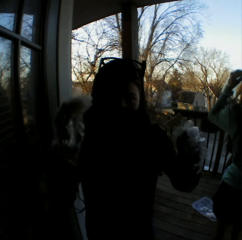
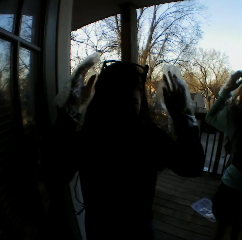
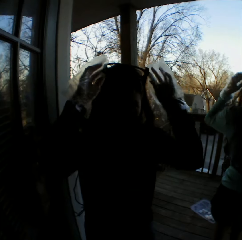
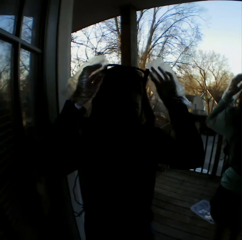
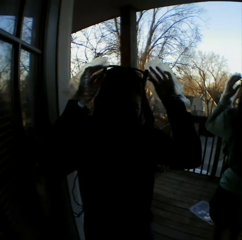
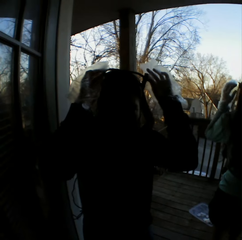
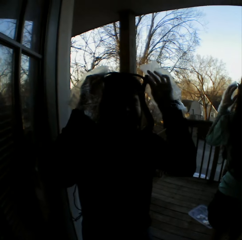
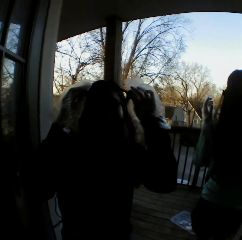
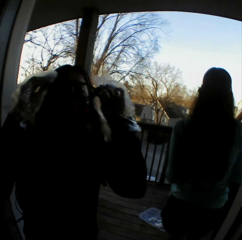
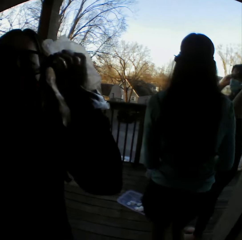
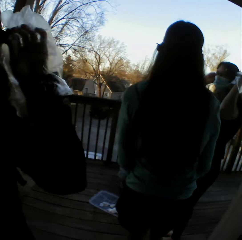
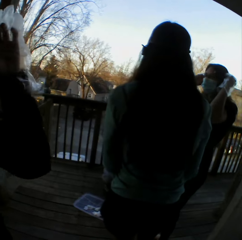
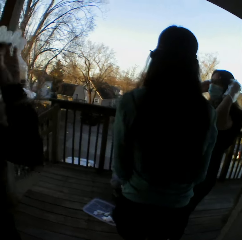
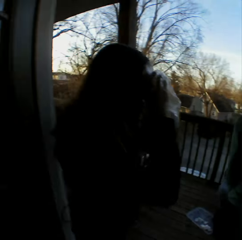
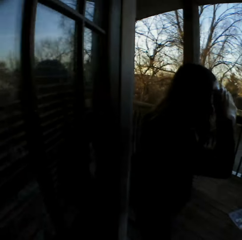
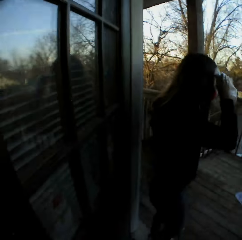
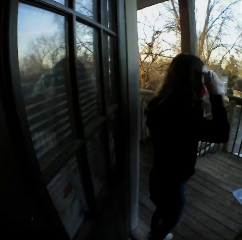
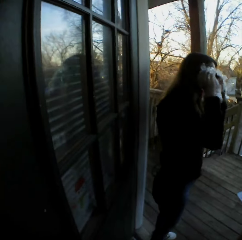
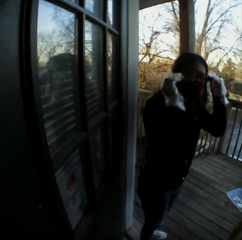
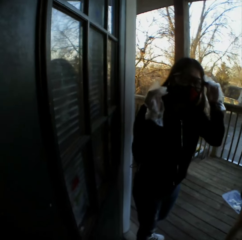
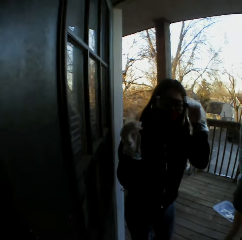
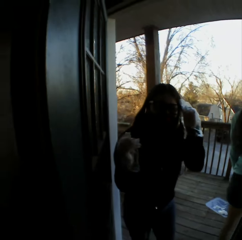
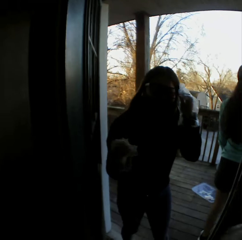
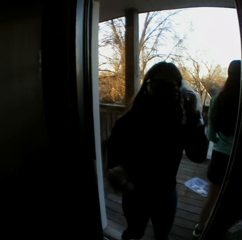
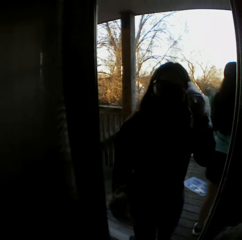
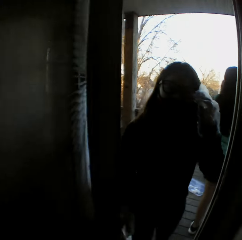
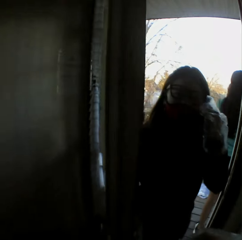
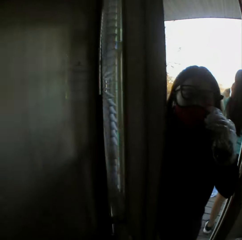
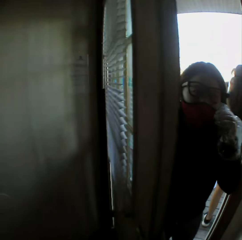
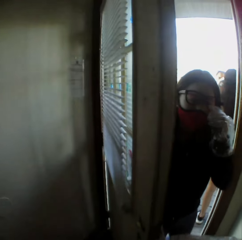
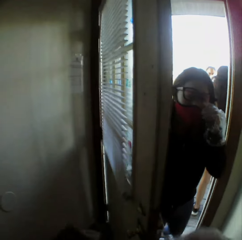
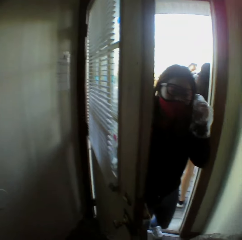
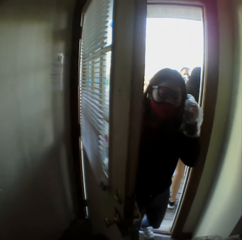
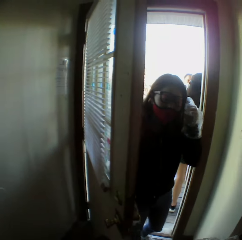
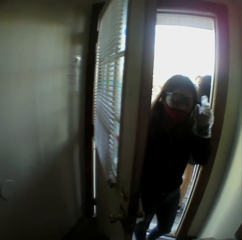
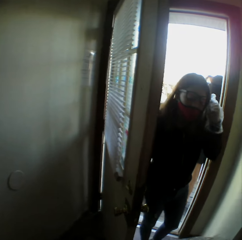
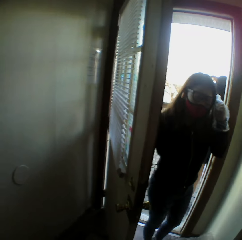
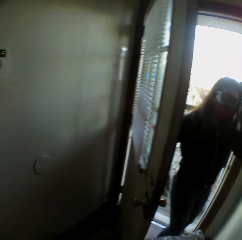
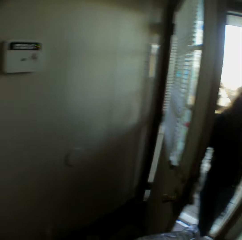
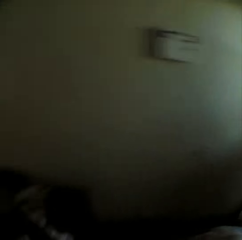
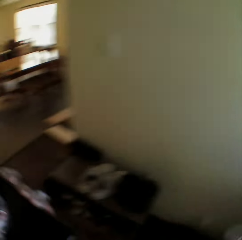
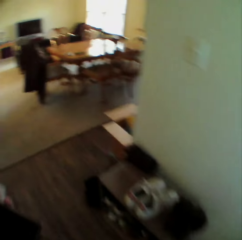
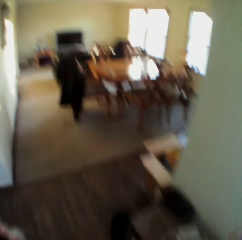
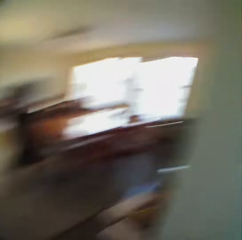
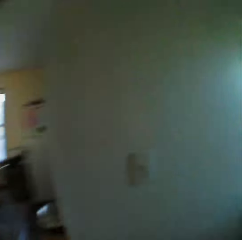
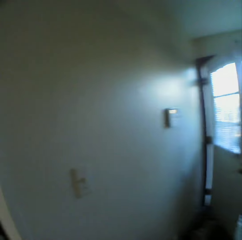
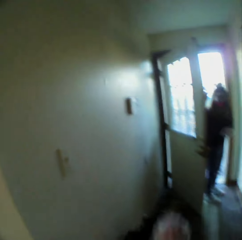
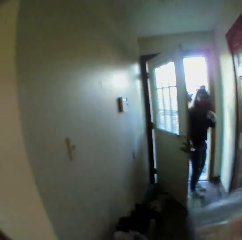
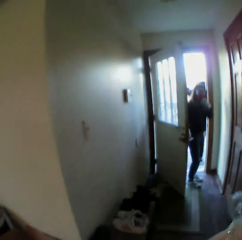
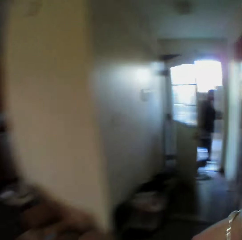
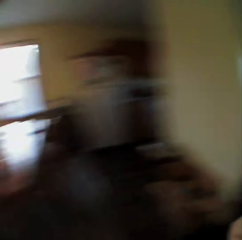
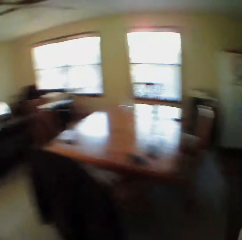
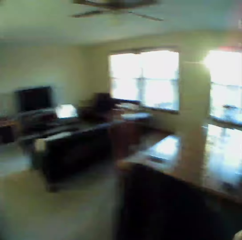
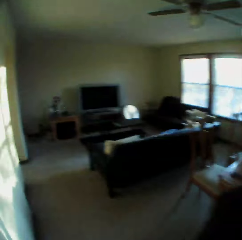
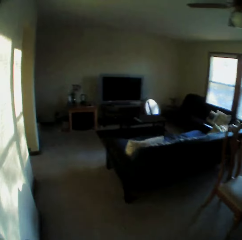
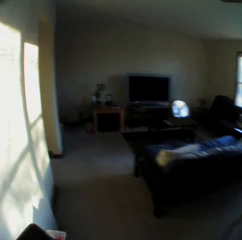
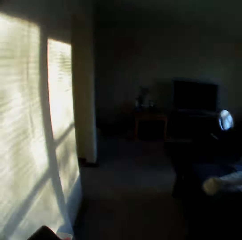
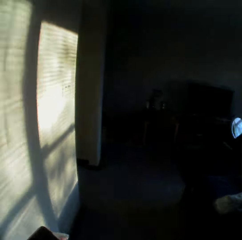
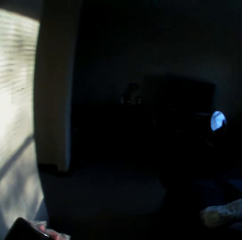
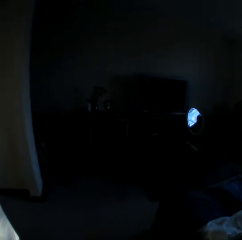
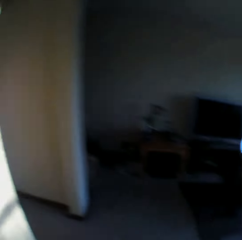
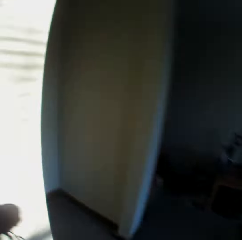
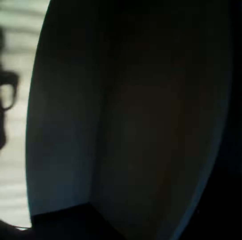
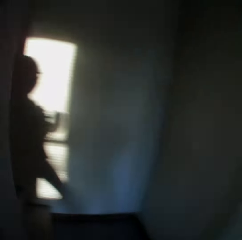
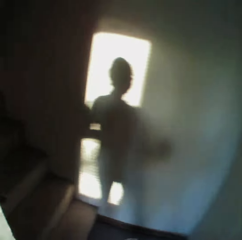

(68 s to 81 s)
The female fixes the camera. The female wears her glasses. The camera wearer walks around.

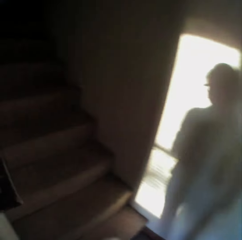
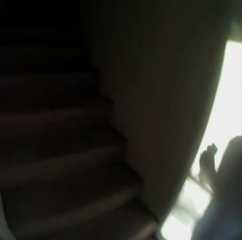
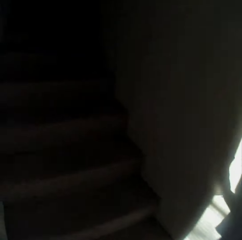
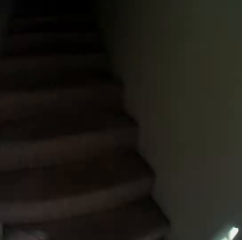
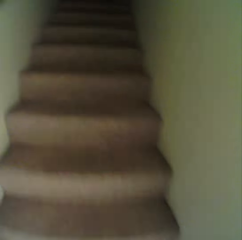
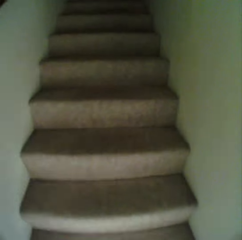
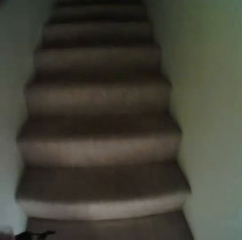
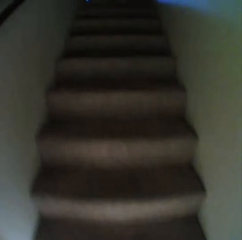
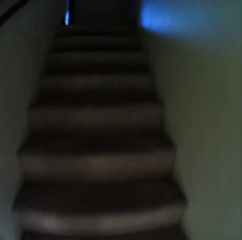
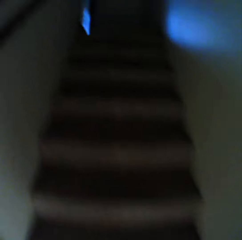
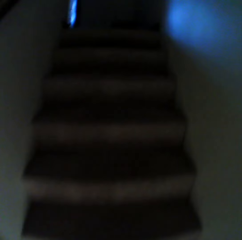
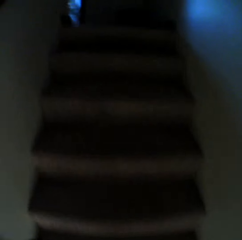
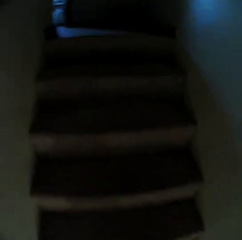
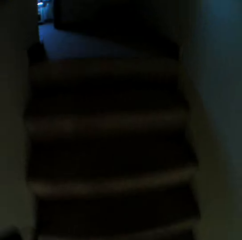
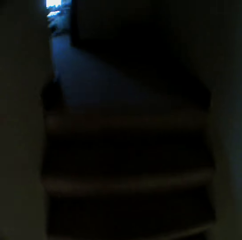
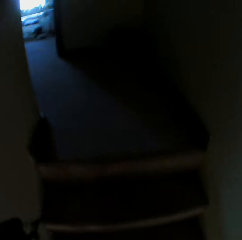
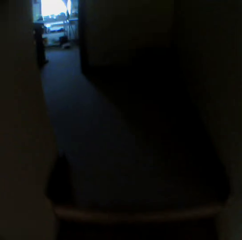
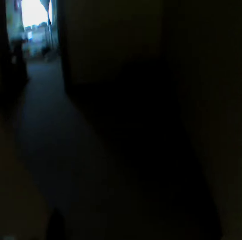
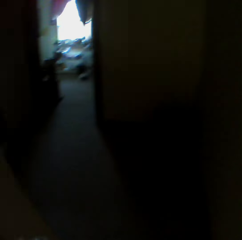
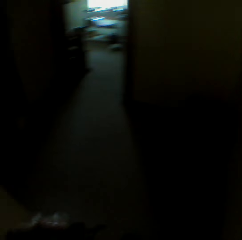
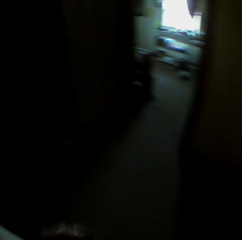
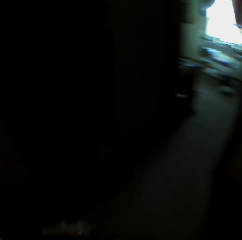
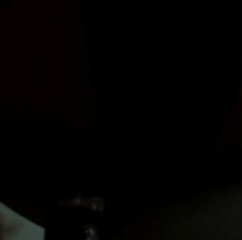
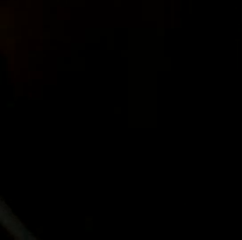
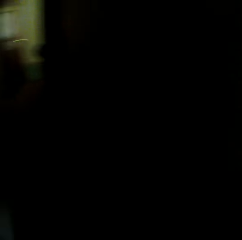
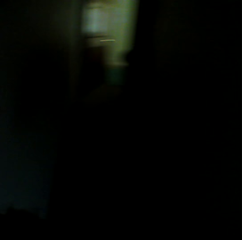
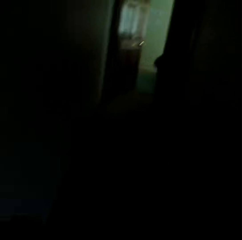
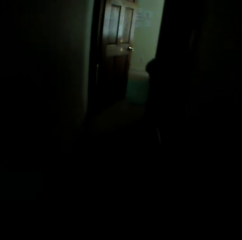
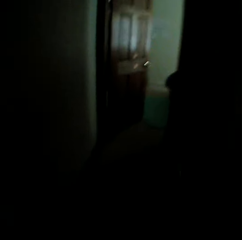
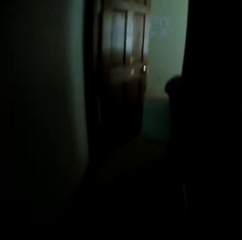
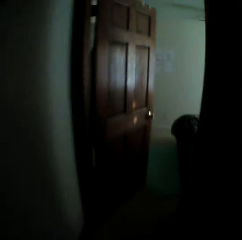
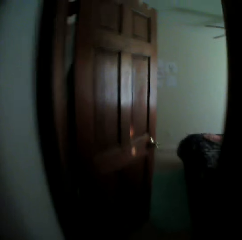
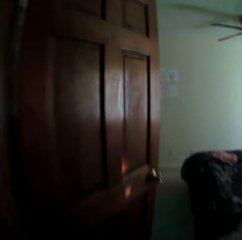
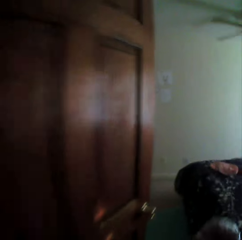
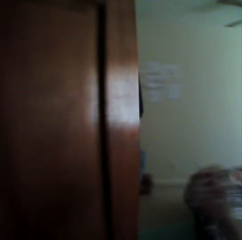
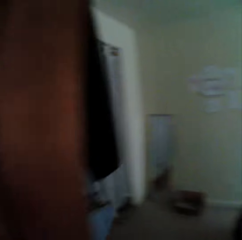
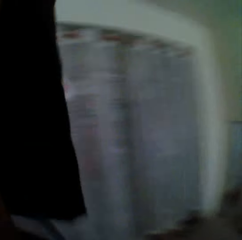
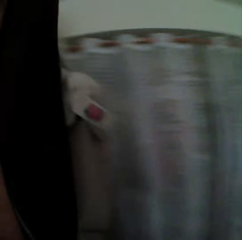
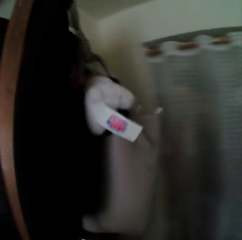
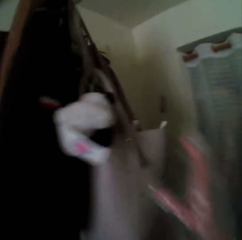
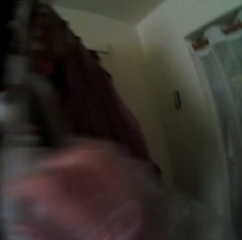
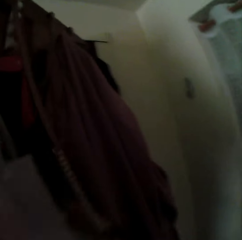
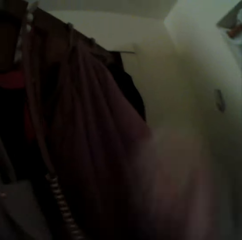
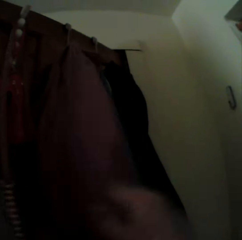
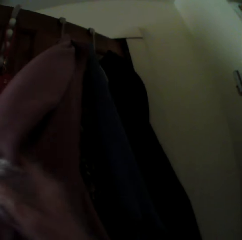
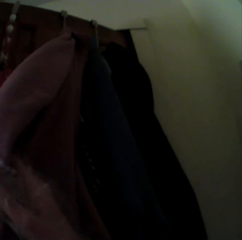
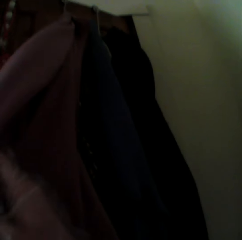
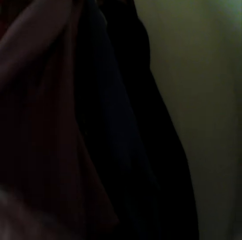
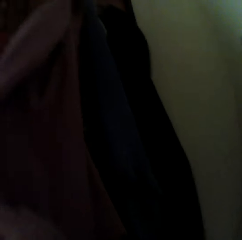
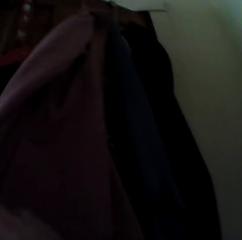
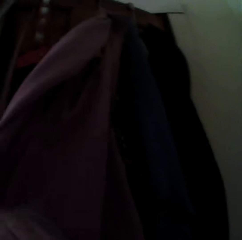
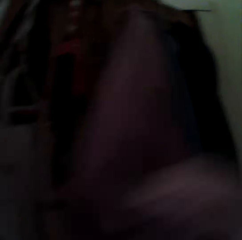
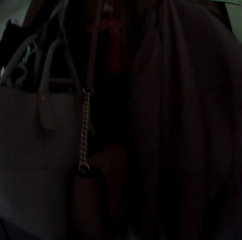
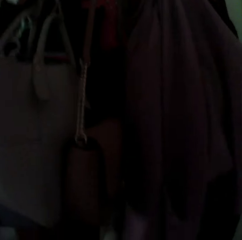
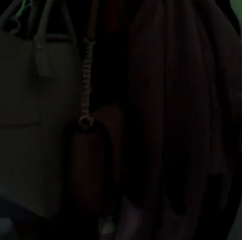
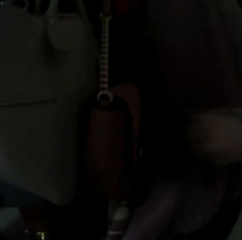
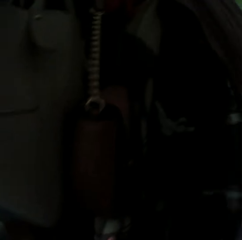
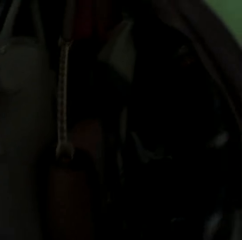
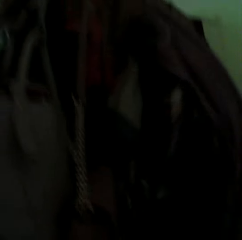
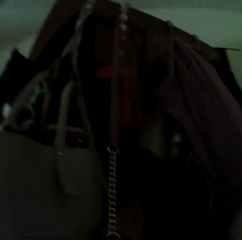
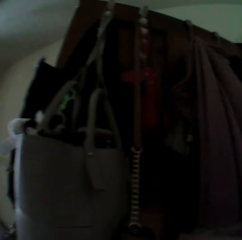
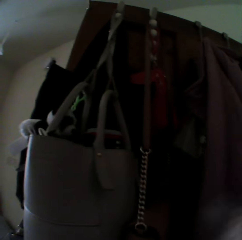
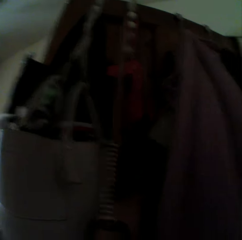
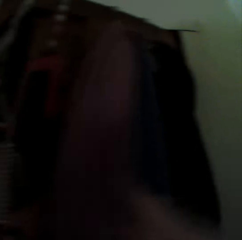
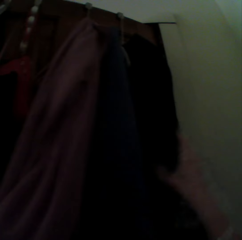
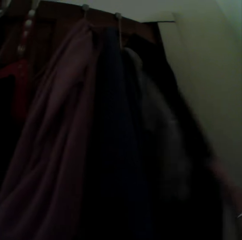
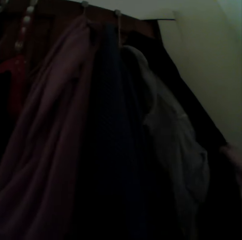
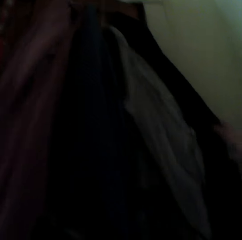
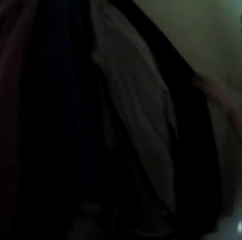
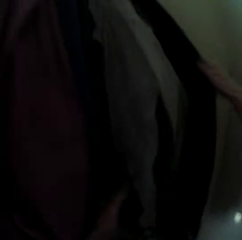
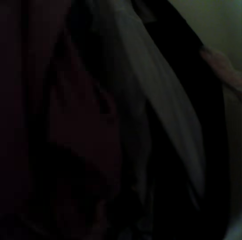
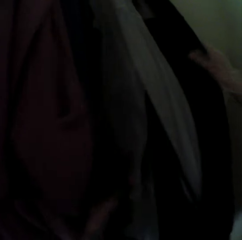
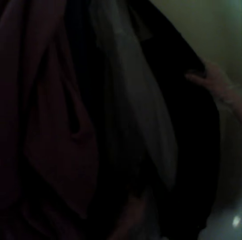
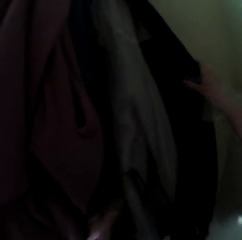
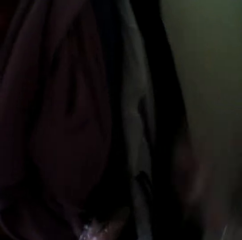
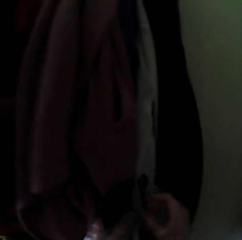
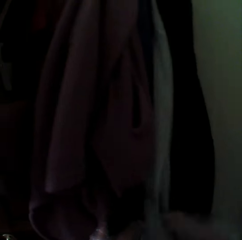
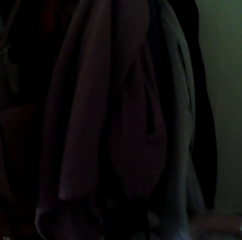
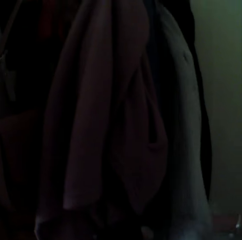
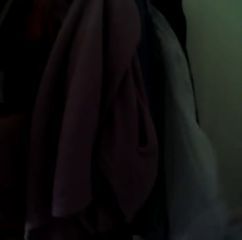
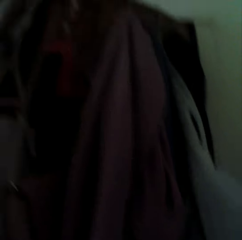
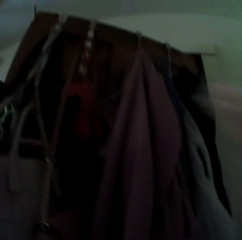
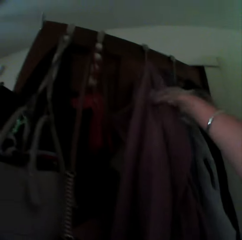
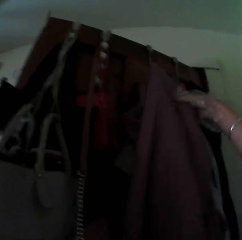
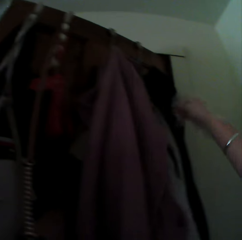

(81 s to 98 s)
The camera wearer climbs up the stairs. They walk around. They check the cloth. They look for something.
